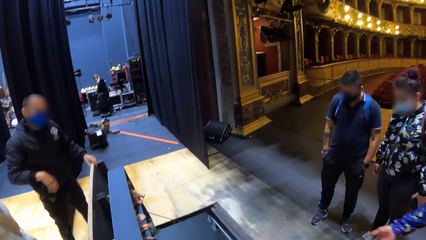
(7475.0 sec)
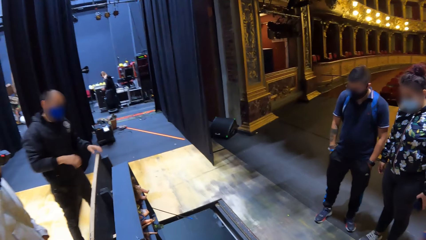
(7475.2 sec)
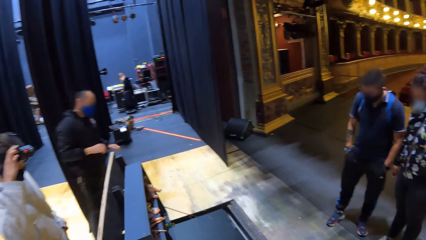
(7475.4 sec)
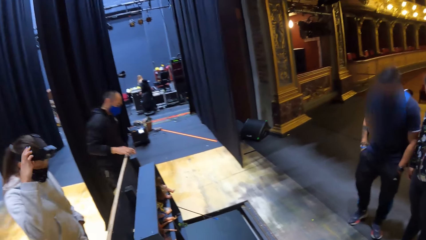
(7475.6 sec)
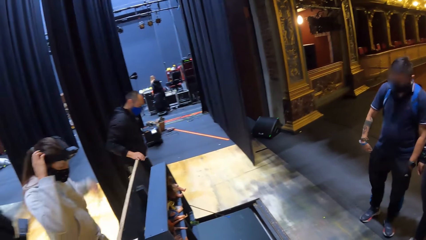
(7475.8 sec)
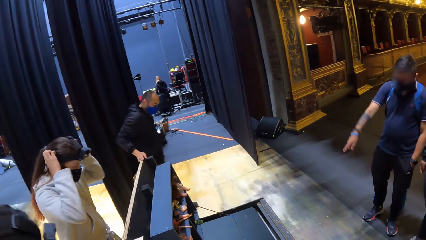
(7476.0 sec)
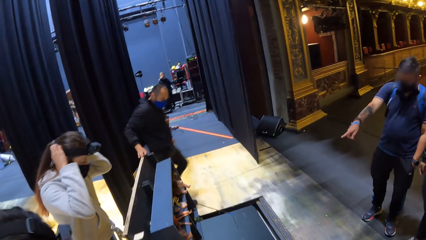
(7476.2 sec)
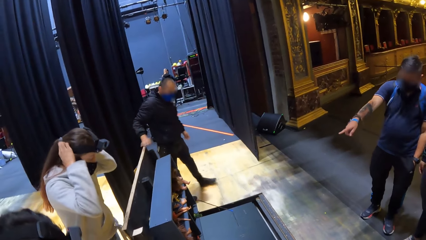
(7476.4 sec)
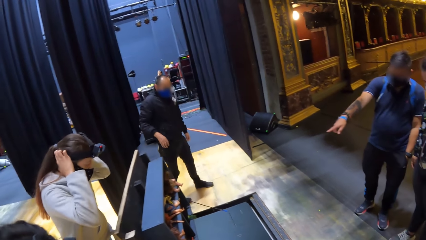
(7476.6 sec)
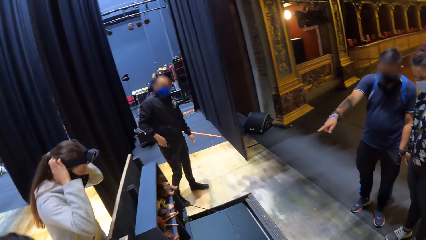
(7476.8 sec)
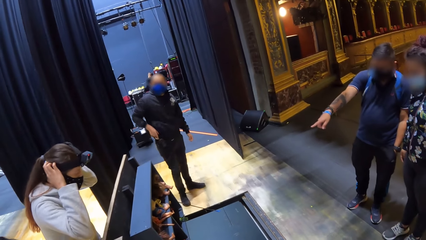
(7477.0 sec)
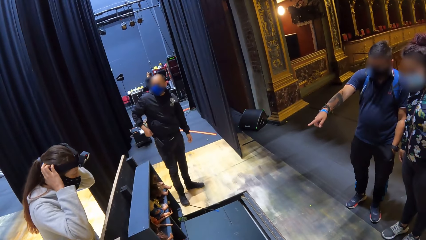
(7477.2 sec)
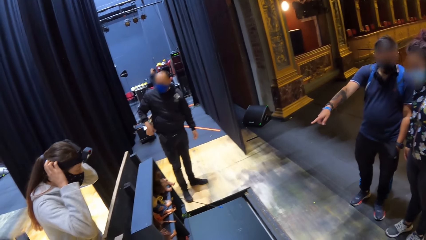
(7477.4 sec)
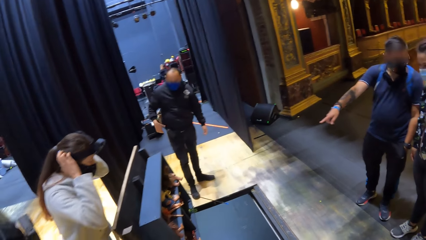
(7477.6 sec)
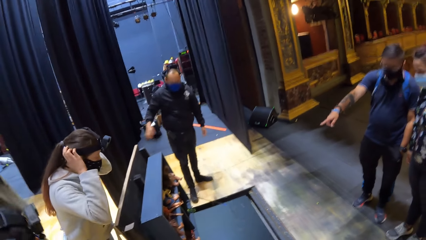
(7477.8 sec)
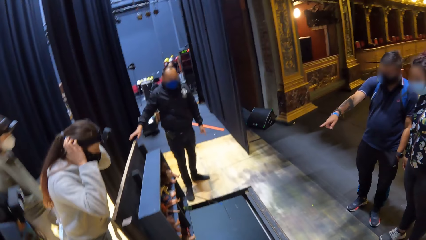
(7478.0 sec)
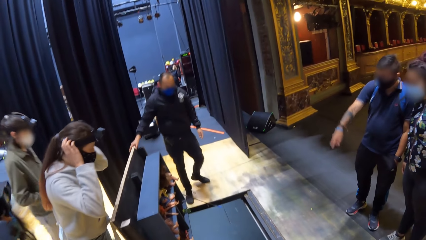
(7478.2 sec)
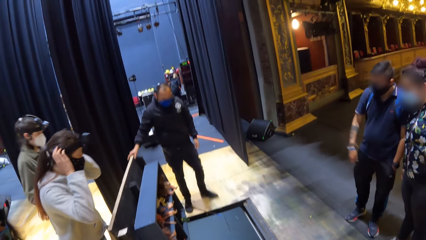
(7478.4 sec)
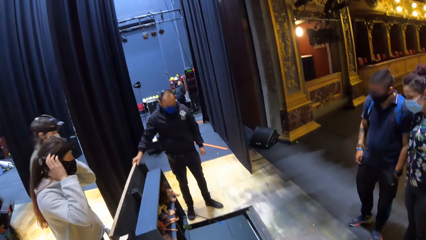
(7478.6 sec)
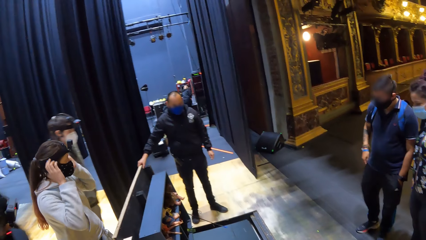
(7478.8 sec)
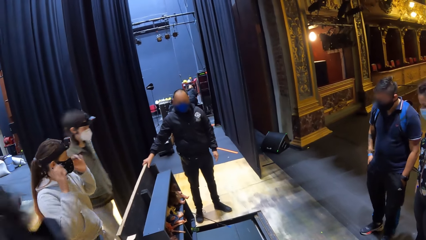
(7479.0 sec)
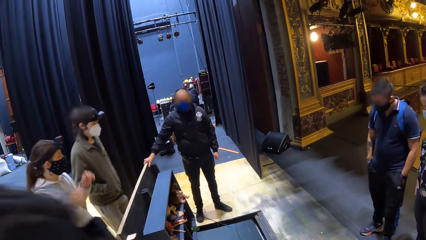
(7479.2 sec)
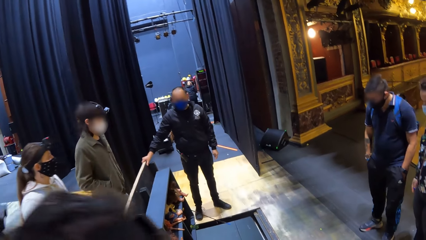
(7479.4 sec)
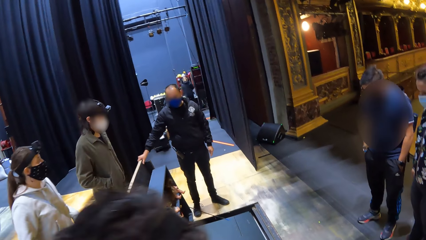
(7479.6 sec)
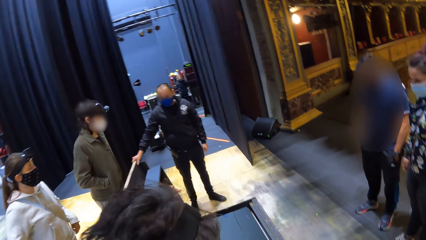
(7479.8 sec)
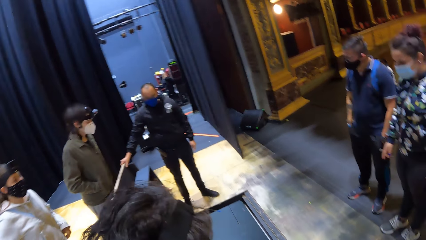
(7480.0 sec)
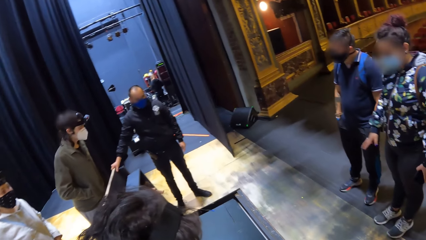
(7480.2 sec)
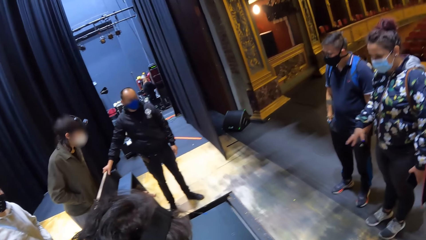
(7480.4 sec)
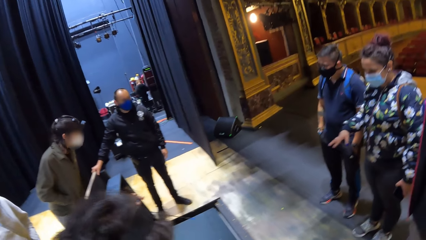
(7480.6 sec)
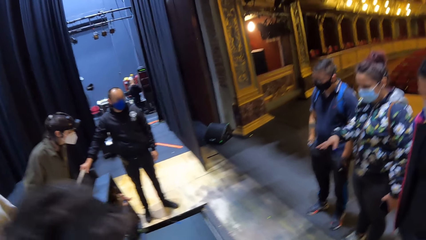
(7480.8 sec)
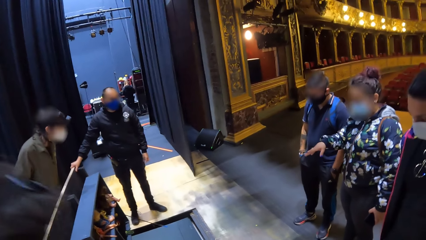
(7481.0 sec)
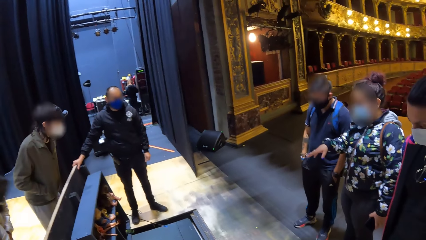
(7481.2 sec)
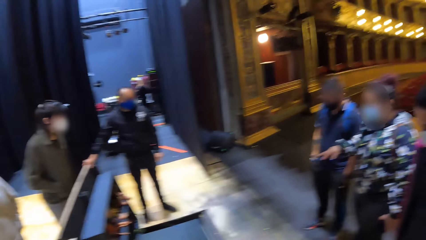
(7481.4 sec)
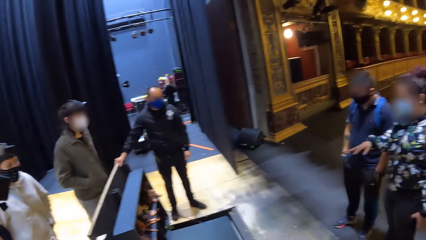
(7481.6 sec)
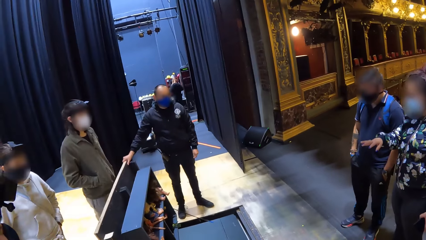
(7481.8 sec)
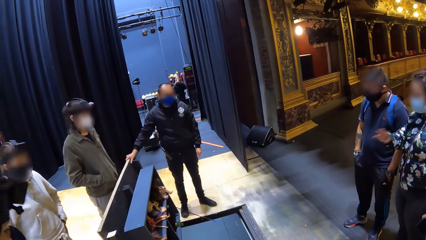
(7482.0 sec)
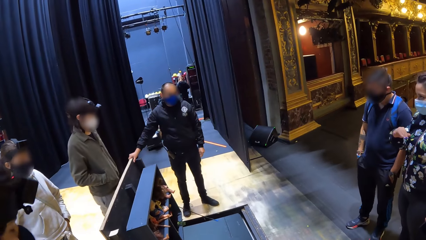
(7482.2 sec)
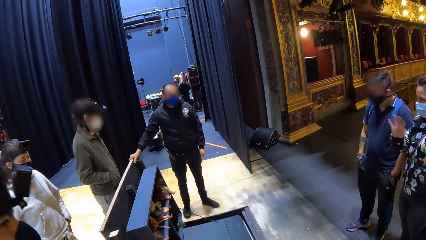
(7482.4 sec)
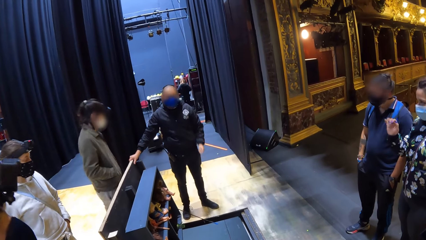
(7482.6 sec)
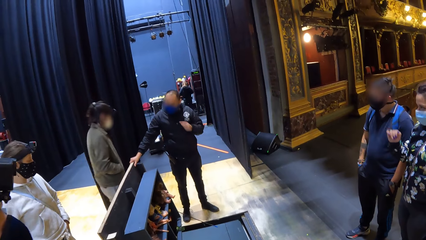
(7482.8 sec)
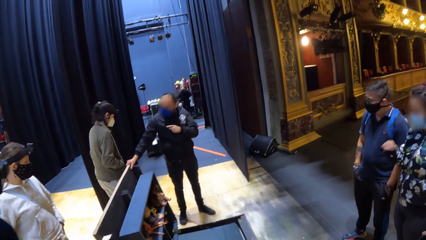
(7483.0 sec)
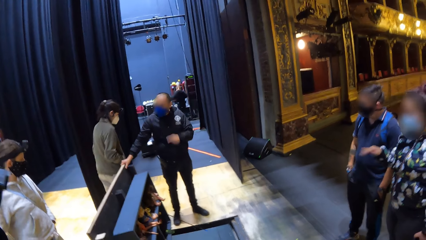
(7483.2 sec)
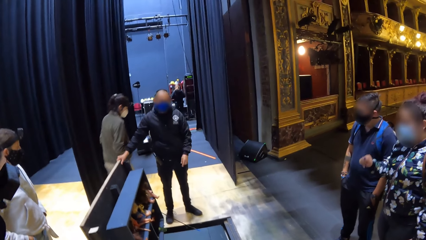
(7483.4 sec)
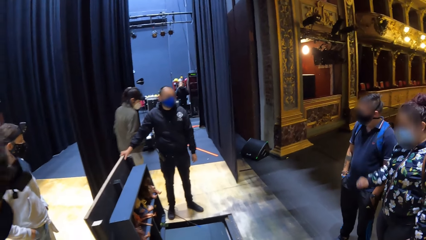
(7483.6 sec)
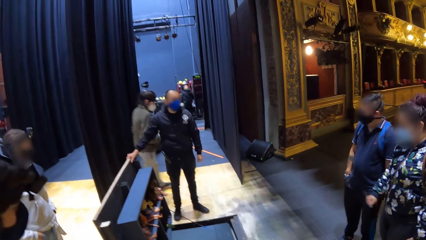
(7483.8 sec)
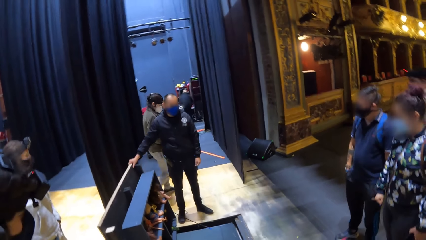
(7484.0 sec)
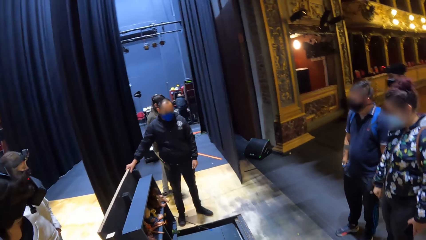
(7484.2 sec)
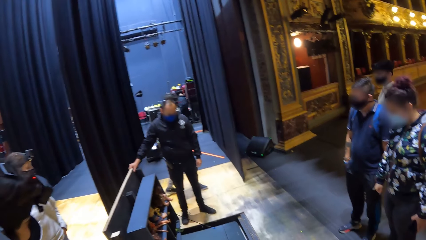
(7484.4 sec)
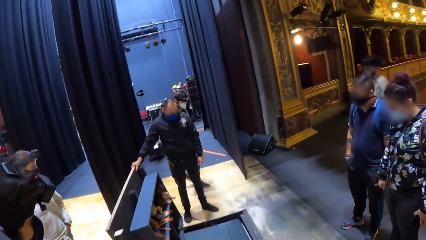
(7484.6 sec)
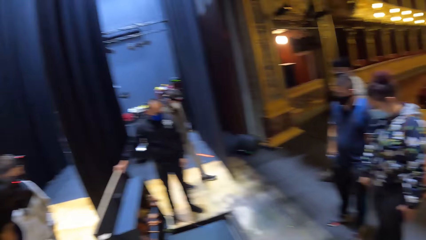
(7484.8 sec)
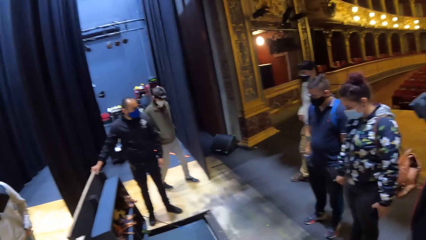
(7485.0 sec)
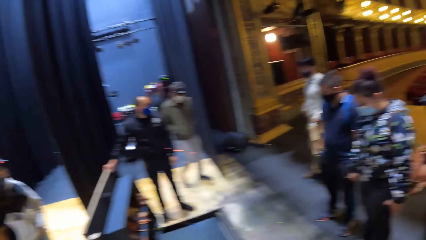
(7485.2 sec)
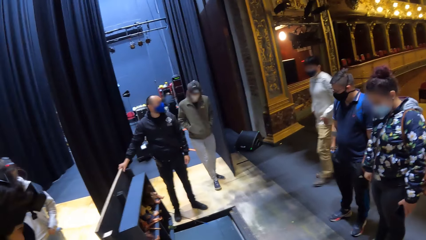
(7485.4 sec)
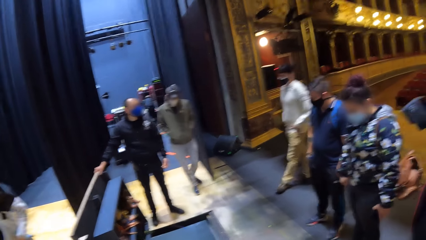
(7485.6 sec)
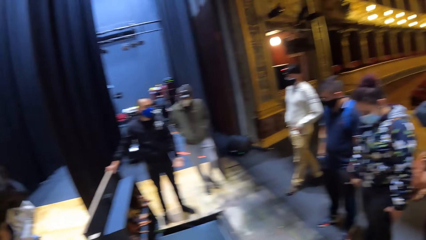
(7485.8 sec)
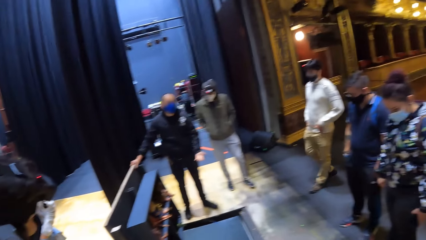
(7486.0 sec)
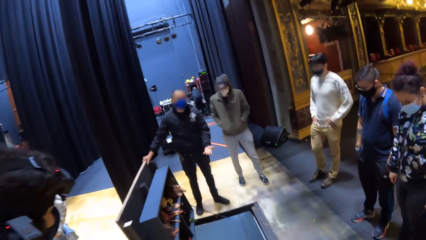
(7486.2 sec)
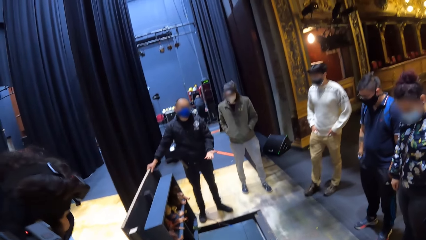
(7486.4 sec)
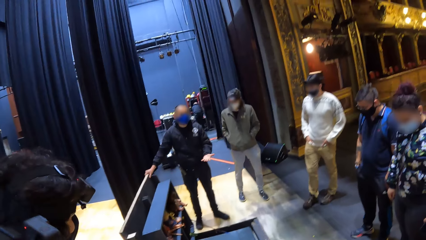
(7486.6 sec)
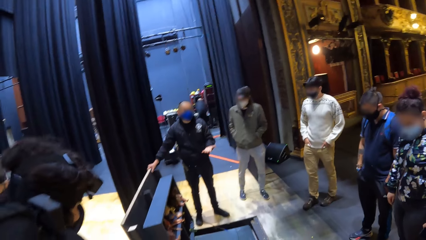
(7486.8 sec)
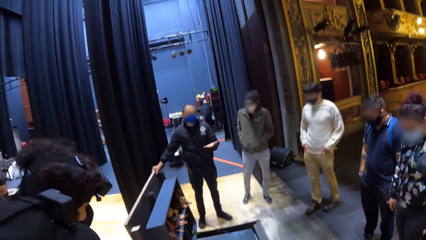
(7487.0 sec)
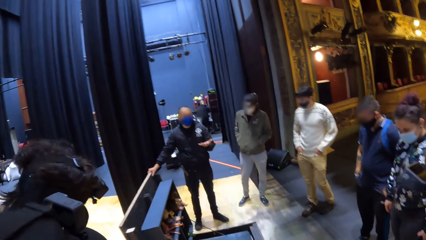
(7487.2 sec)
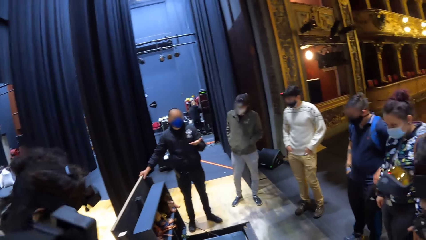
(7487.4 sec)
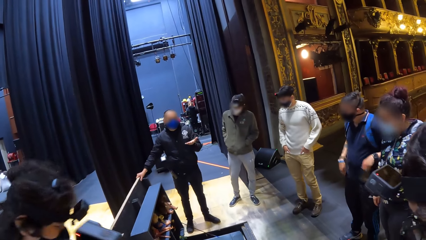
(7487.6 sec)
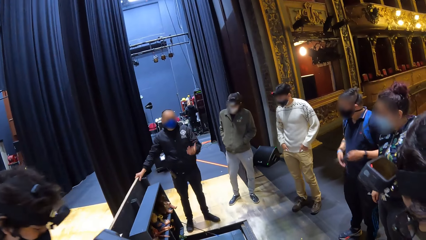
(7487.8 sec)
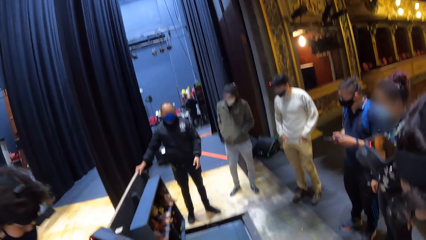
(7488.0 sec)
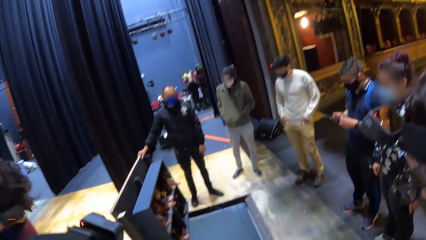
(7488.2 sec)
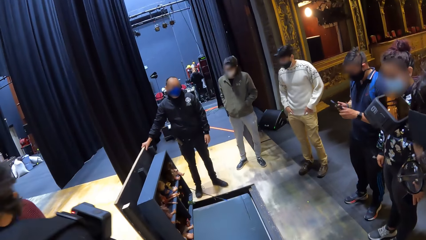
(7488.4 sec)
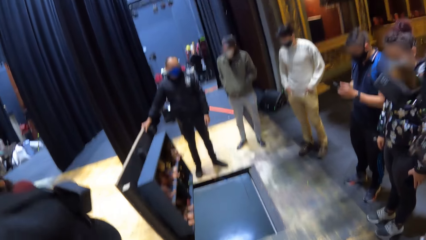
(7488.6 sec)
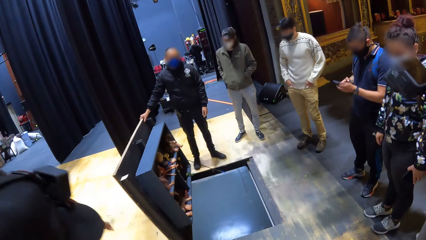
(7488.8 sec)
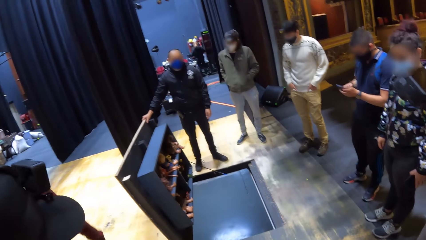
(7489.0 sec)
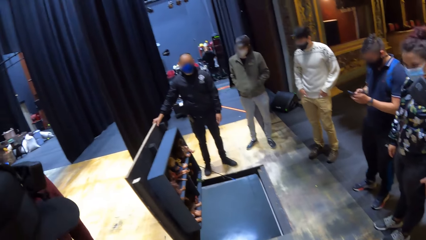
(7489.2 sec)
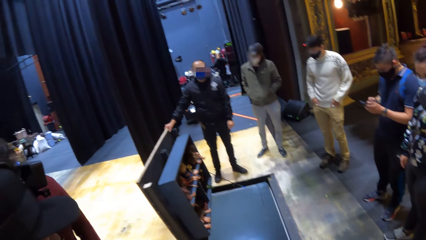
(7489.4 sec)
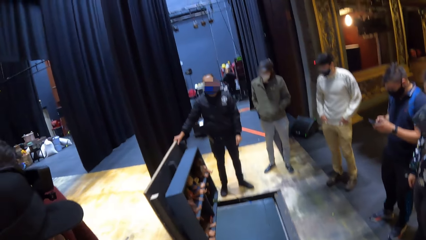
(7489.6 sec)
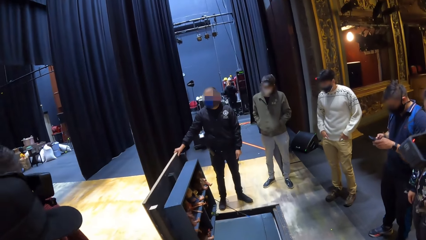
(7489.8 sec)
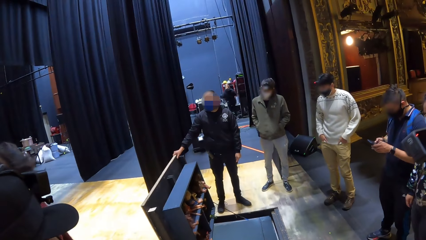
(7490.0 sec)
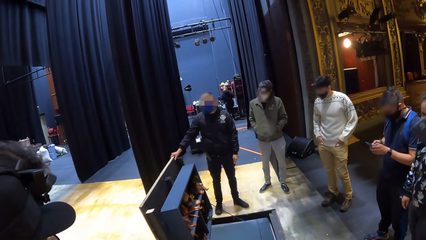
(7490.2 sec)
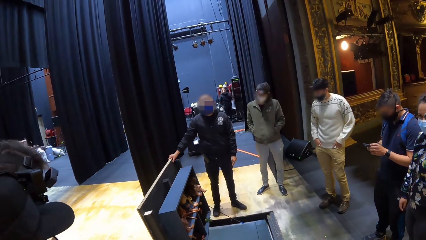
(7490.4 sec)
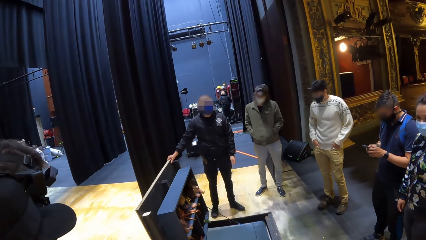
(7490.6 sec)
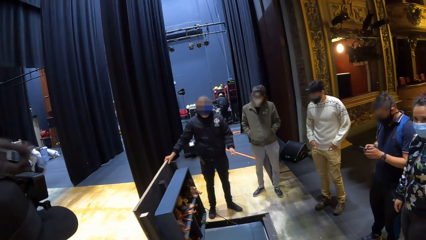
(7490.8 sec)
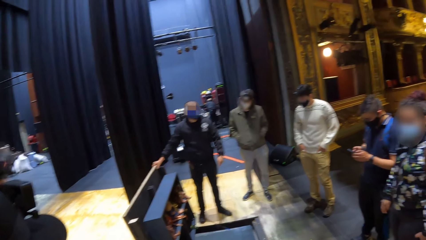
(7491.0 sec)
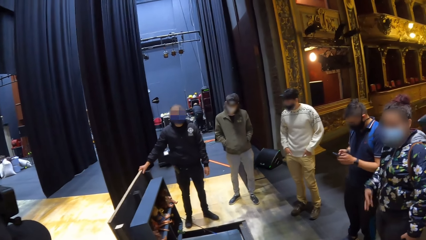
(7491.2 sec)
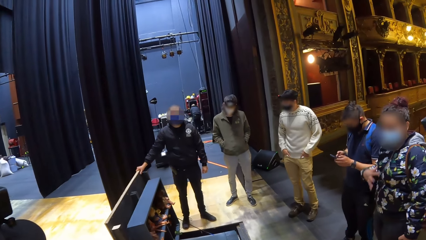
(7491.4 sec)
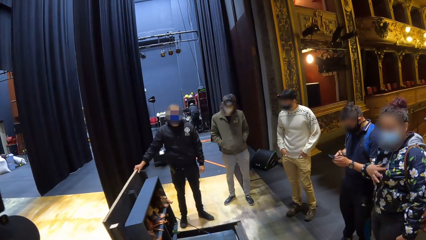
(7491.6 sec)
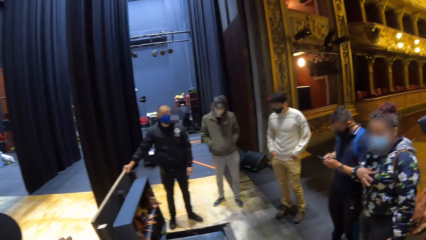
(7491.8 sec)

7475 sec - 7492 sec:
The camera wearer looks at something. A man converses with the camera wearer. Another man makes a step. The camera wearer looks around. A woman converses with colleagues. Another man walks around. The camera wearer looks around. The second man converses with colleagues. Another man operates a phone.
